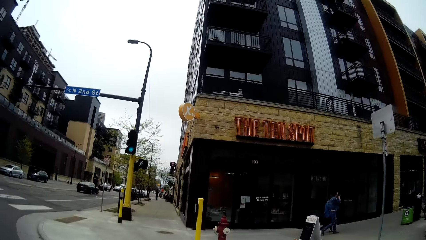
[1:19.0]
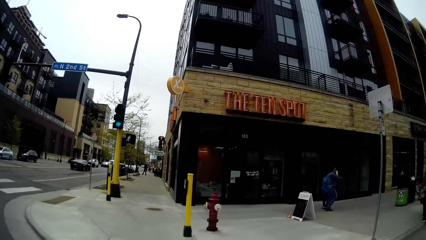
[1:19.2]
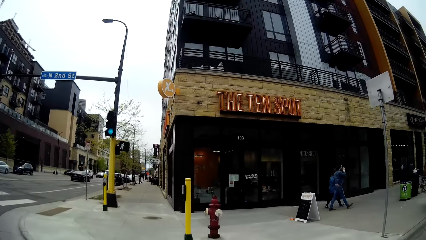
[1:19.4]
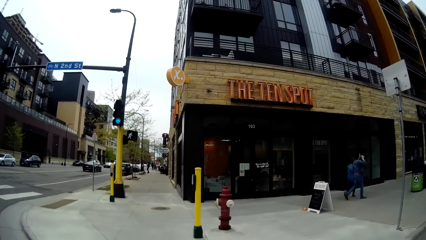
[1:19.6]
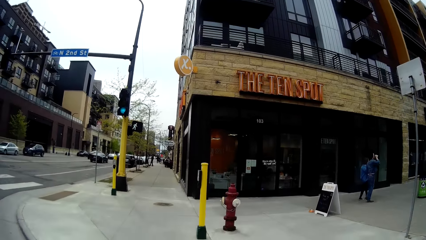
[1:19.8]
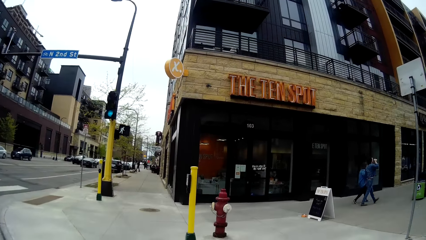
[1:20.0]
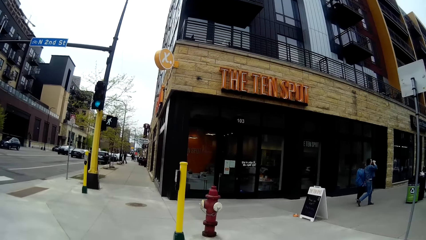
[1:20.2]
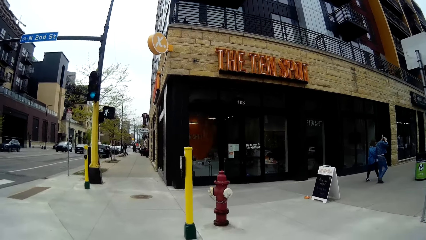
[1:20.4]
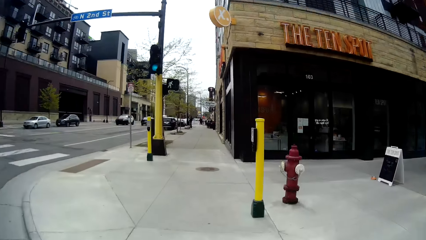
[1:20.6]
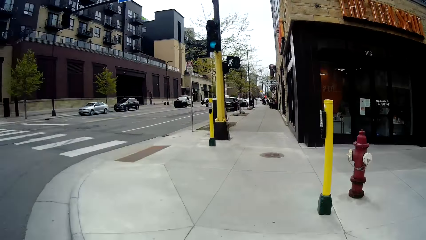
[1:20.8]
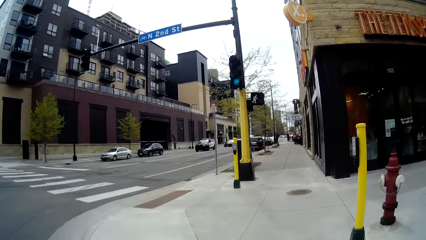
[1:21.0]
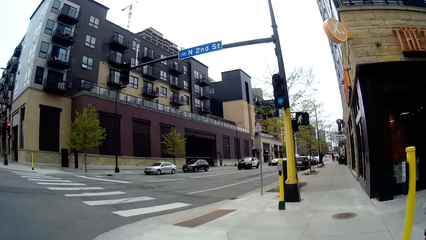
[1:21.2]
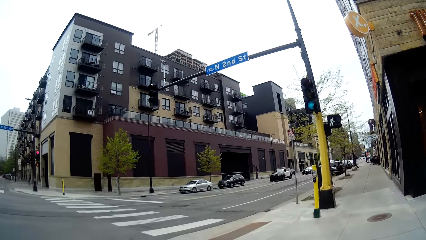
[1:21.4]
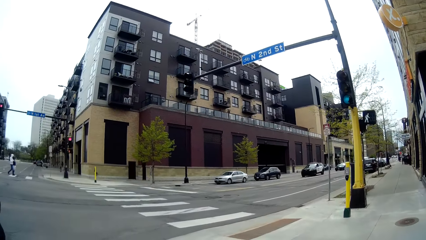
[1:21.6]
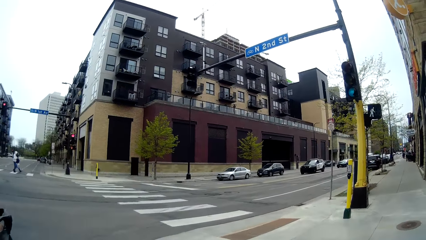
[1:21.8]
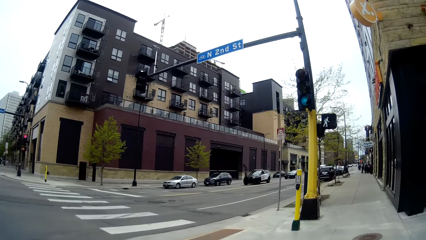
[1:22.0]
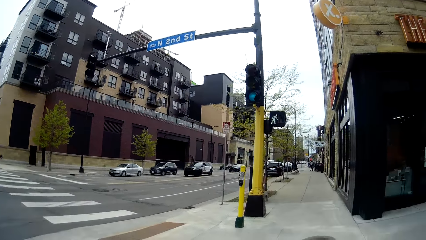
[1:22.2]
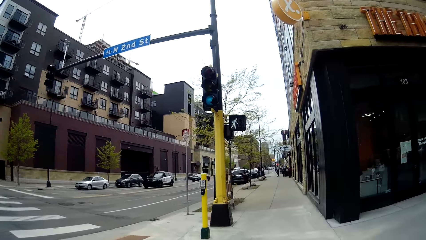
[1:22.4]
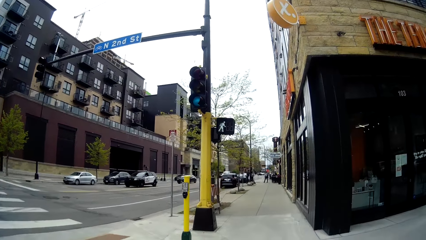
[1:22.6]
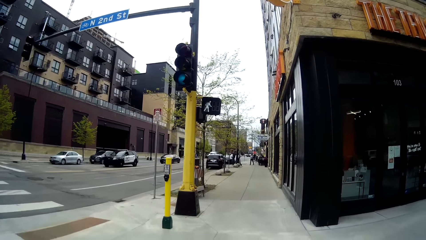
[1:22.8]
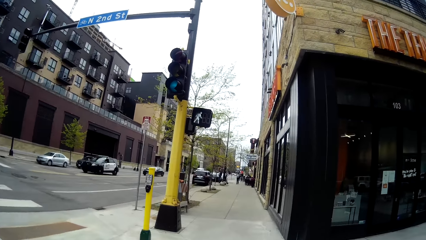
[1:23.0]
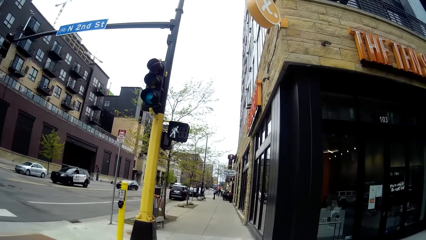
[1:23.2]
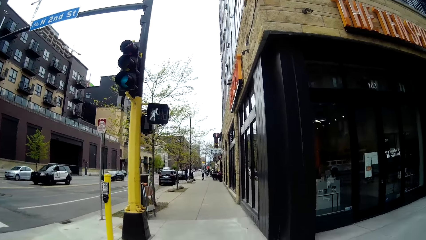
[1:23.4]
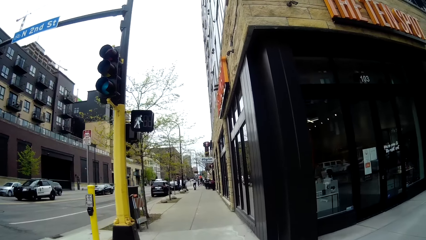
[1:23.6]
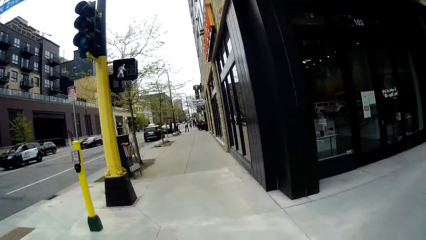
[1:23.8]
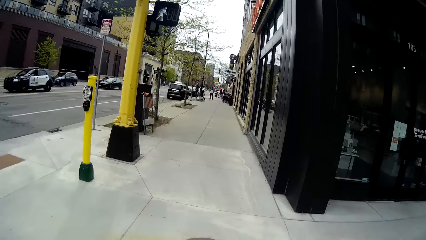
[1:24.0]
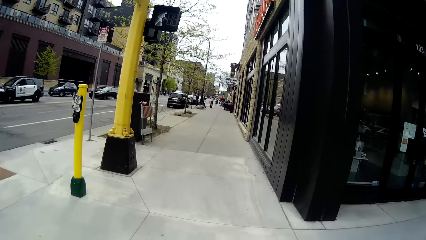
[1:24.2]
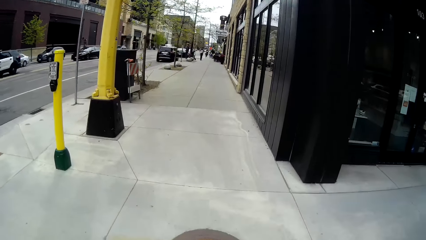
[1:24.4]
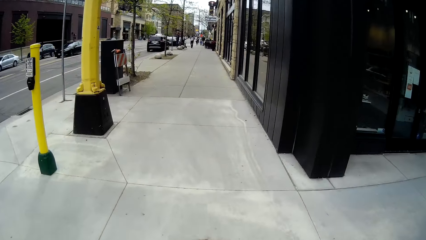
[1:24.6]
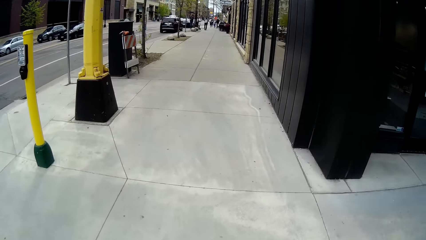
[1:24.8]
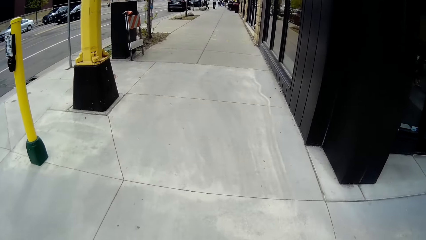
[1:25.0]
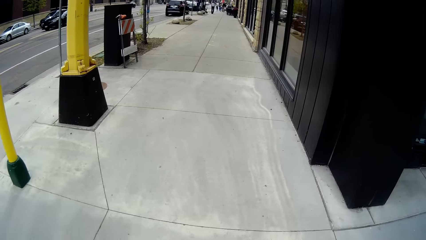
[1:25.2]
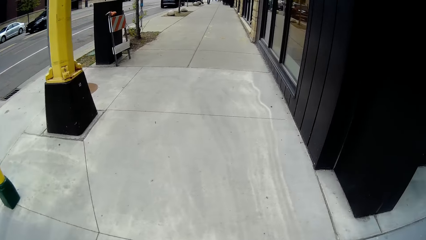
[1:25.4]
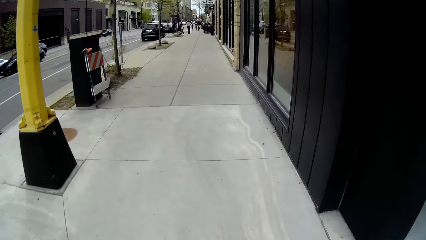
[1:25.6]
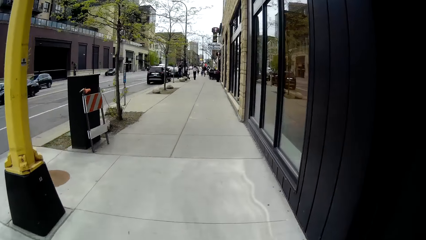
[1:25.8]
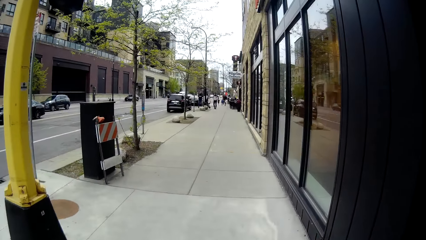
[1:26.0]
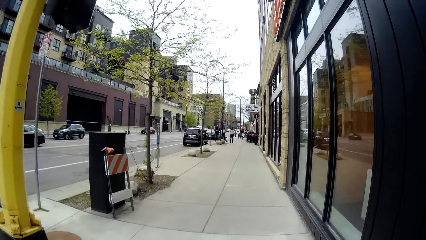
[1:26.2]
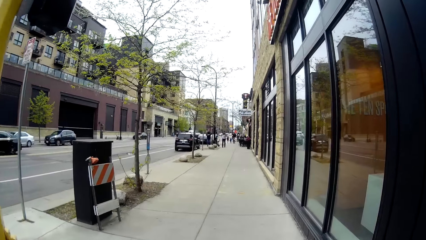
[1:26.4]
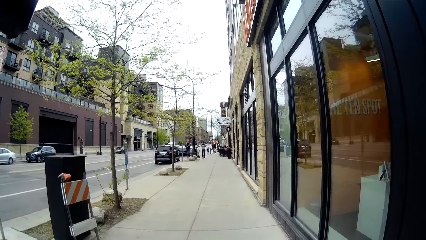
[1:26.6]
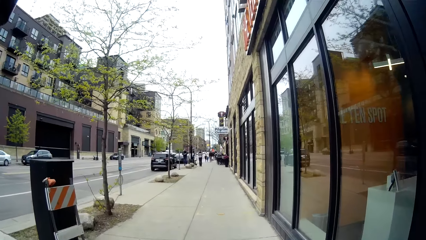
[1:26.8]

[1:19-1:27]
The camera wearer walks around.

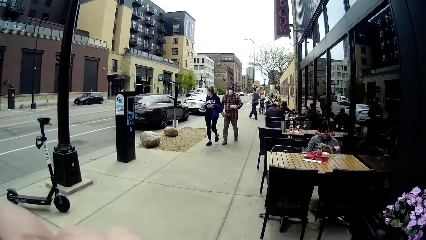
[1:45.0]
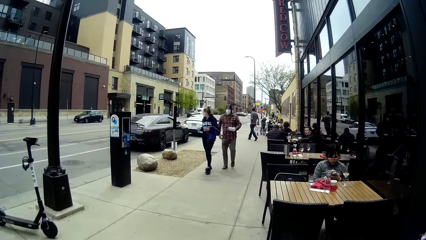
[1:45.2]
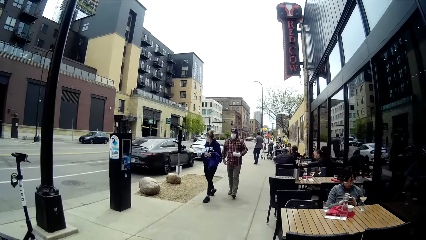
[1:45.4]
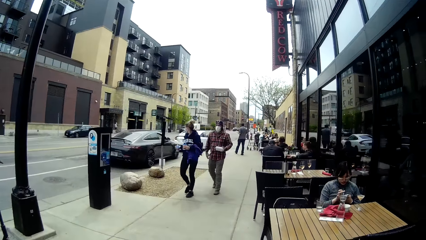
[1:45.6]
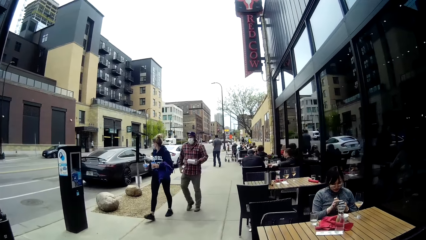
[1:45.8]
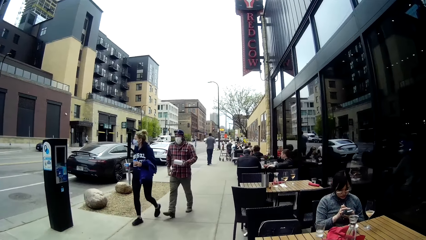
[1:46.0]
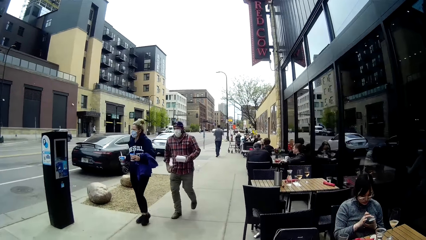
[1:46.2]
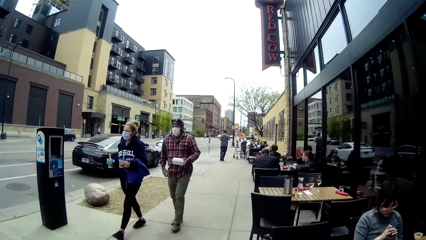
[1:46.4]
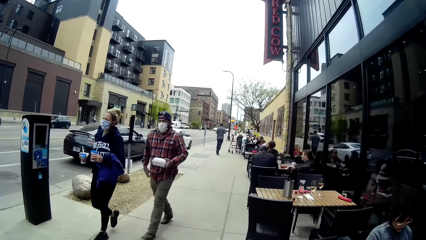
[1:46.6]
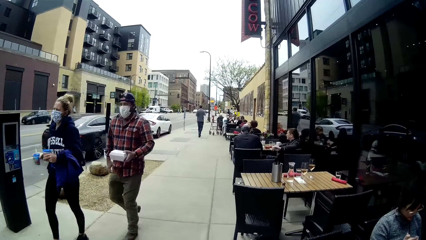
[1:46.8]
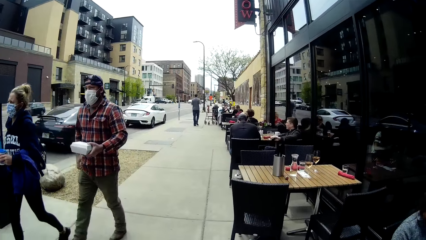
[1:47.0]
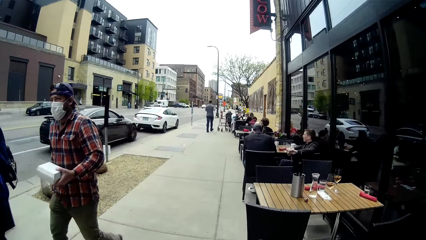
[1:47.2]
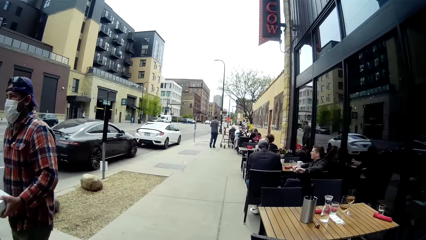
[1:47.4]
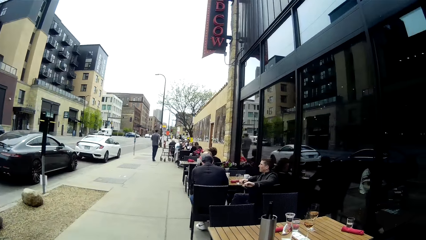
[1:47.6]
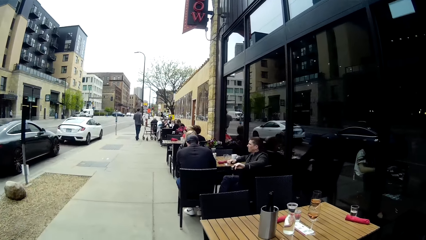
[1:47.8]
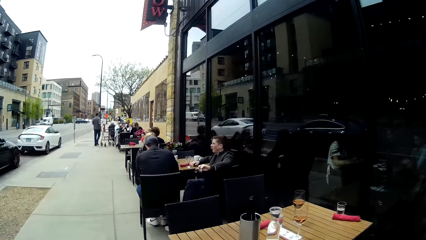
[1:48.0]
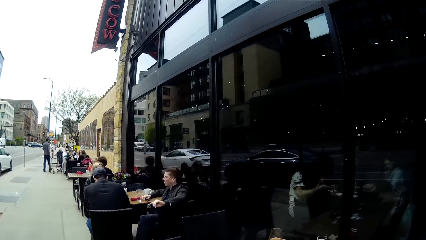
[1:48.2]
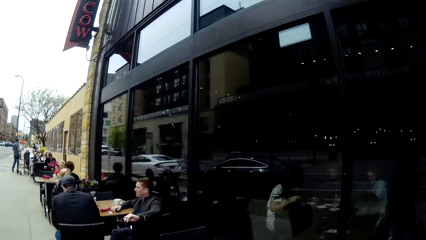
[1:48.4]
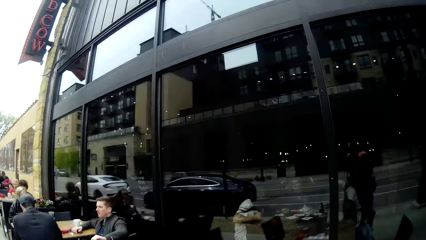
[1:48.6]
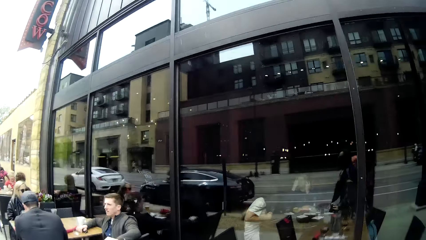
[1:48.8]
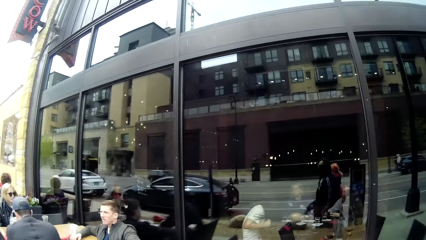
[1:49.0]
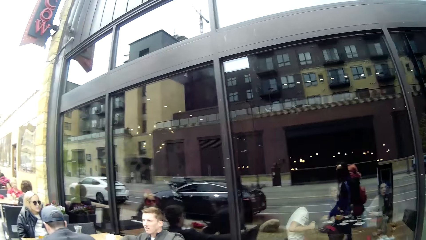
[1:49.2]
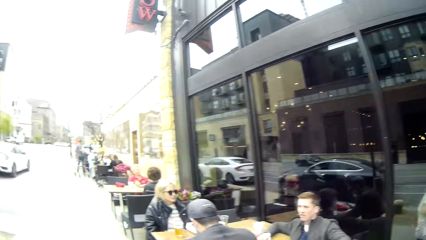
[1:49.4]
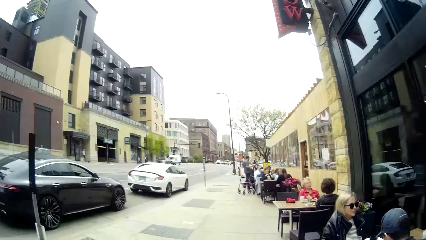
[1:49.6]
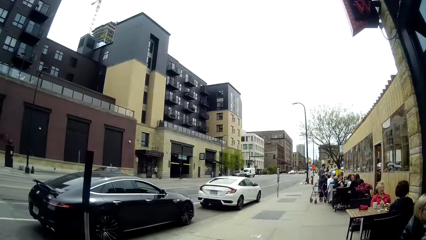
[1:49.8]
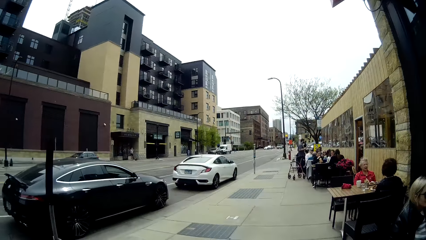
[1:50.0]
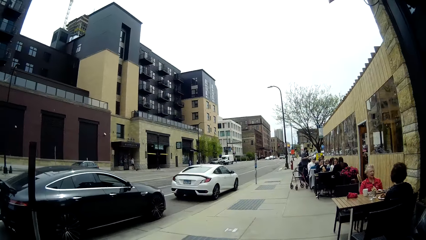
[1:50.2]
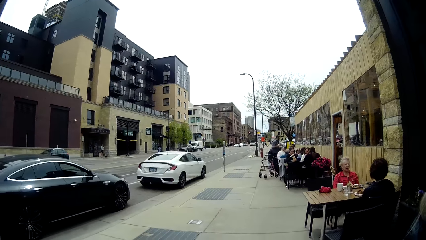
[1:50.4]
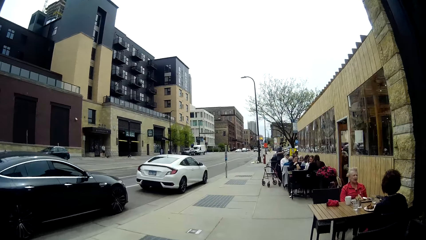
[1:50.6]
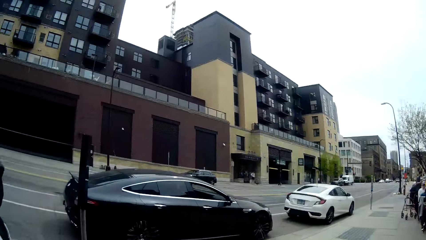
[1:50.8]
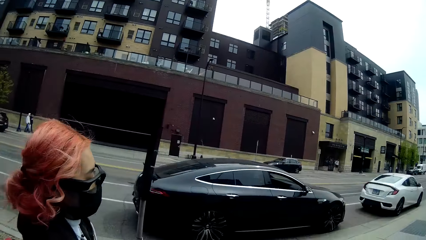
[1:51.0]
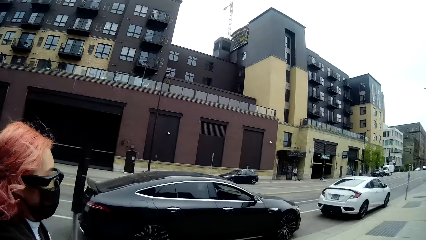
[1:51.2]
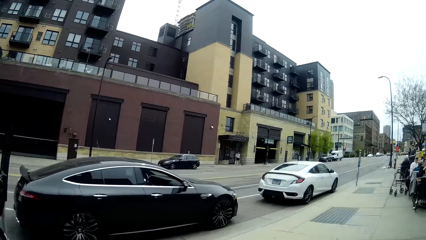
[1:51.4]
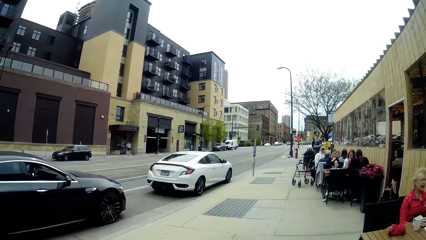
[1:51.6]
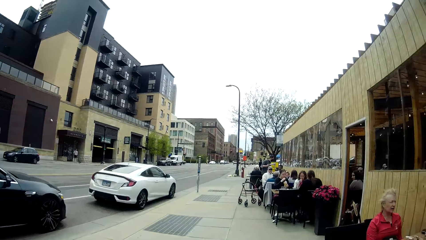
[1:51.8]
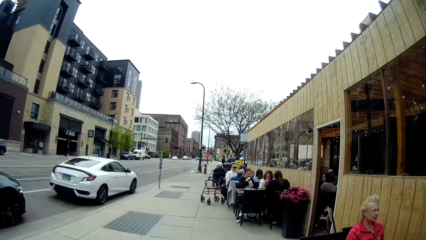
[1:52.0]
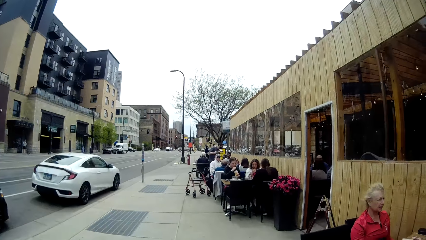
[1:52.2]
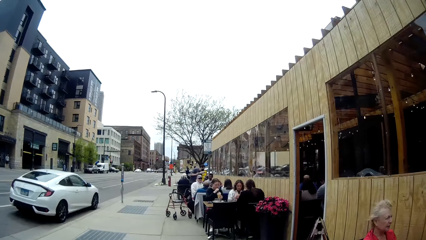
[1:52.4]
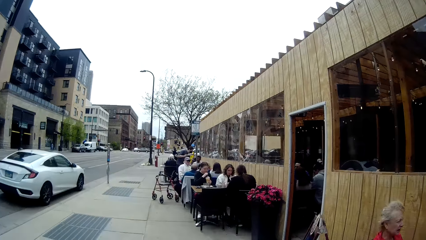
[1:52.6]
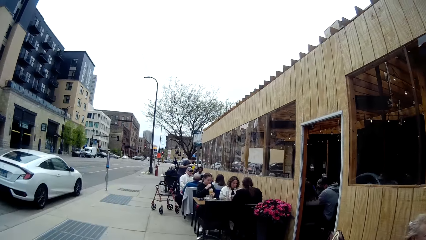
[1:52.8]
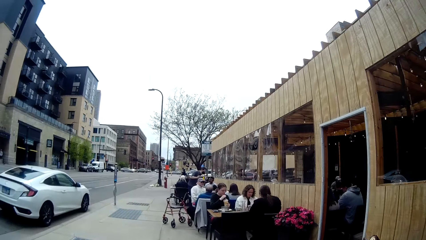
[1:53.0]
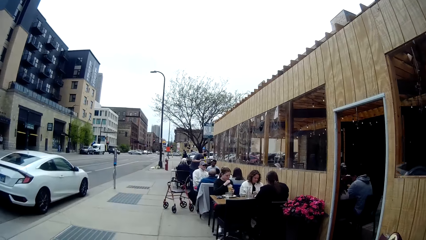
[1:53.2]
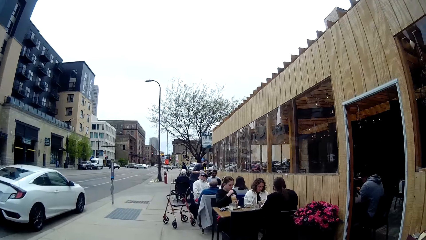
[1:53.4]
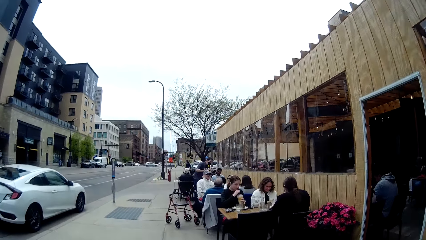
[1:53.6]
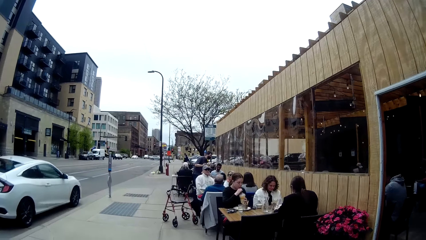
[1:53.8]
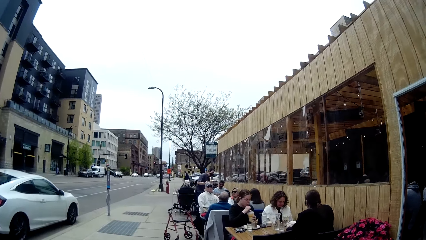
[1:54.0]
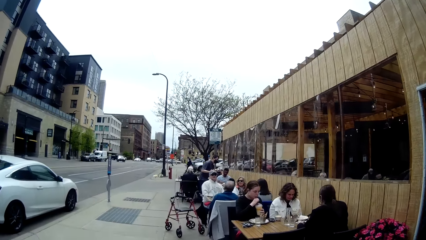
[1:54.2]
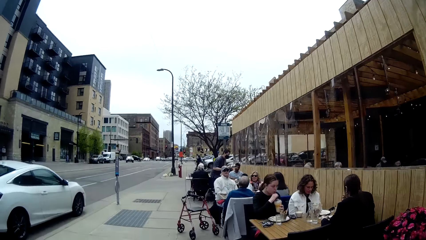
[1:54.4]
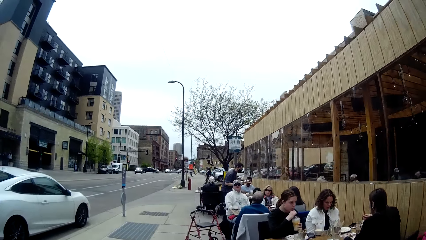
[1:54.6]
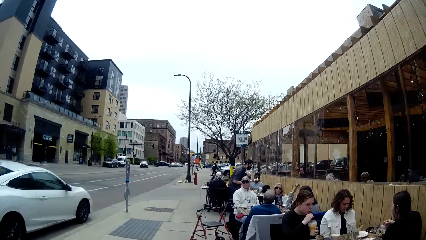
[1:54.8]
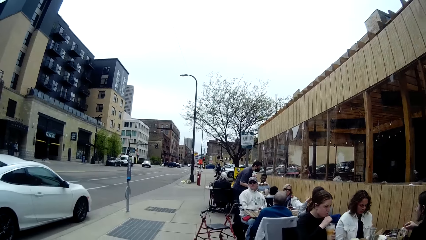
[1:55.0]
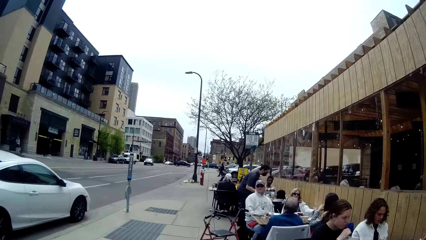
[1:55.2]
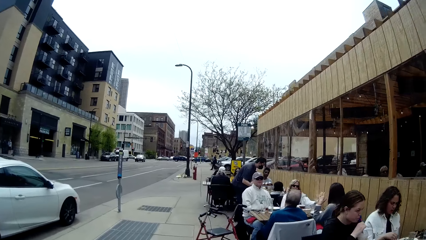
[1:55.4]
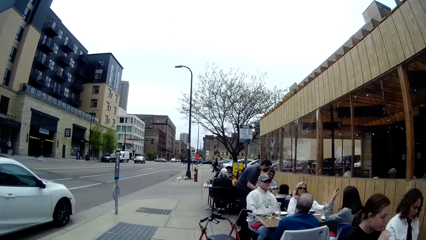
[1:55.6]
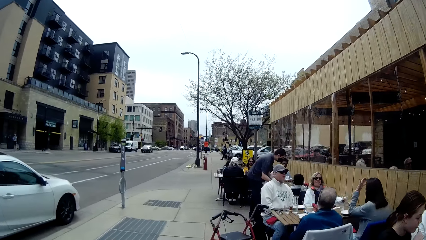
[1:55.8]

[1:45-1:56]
A man walks away from the camera wearer. Another man and a woman walk past the camera wearer.
